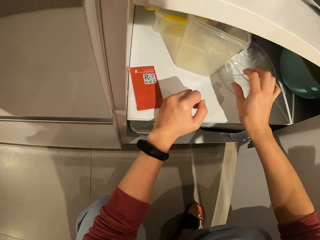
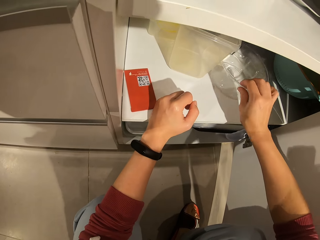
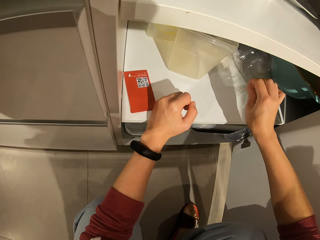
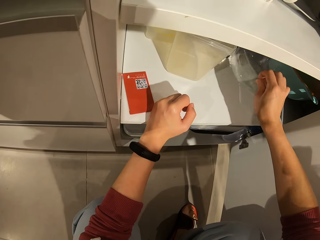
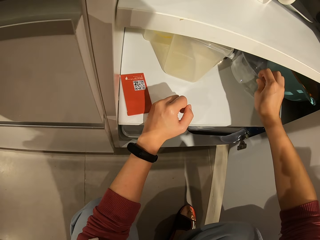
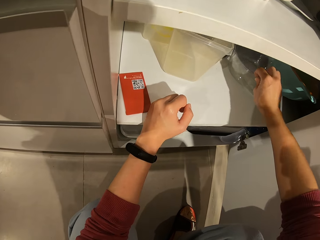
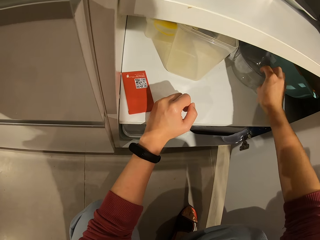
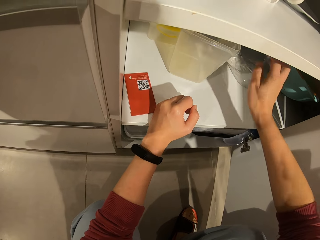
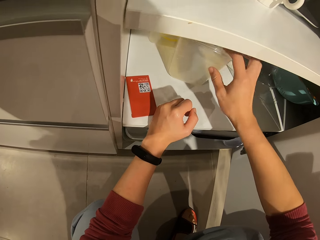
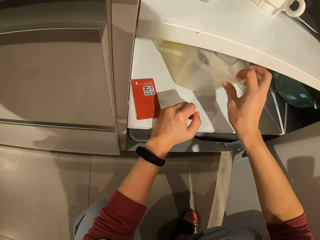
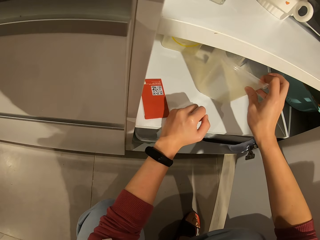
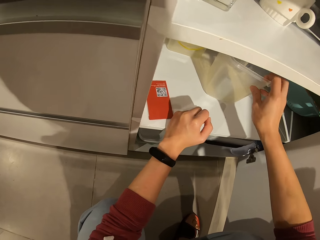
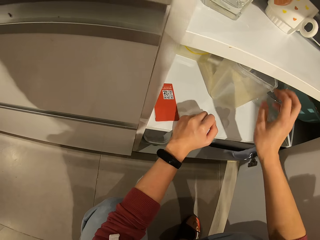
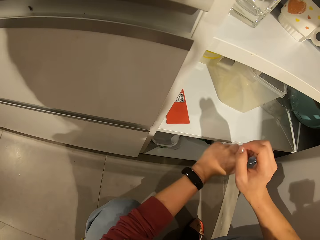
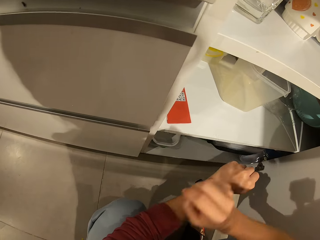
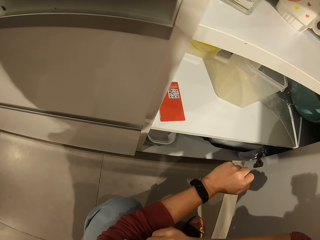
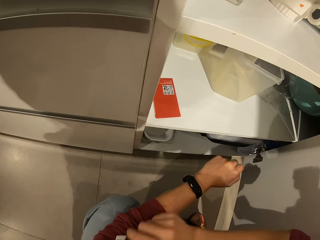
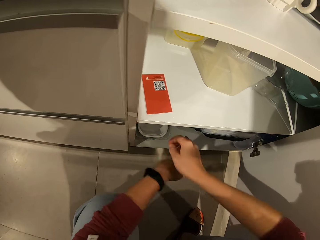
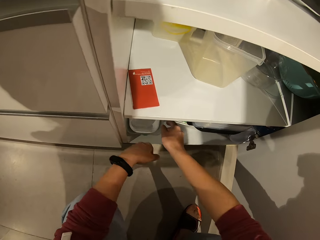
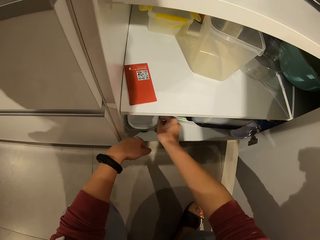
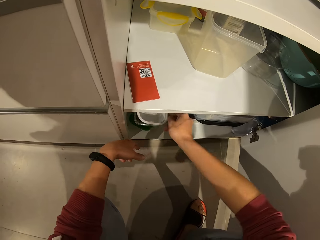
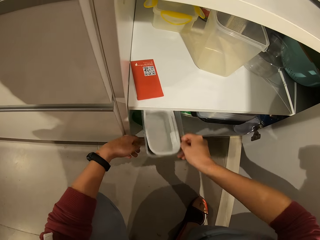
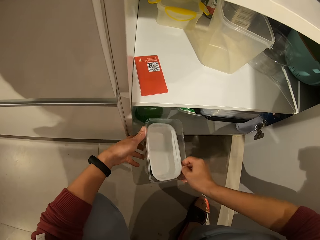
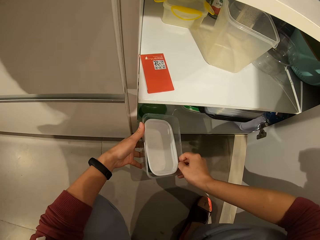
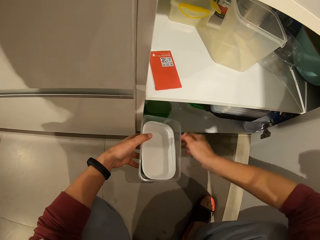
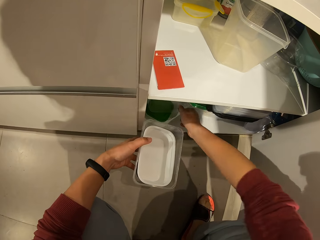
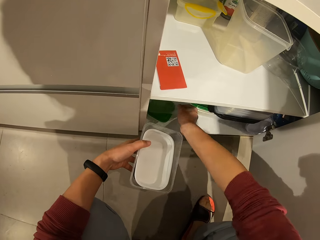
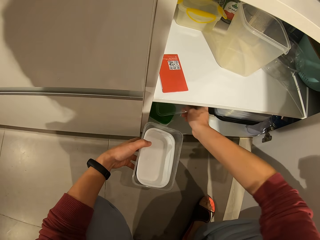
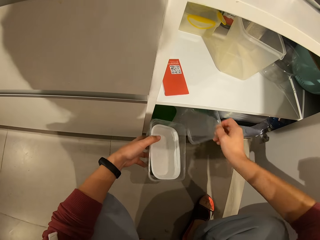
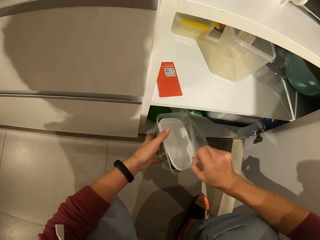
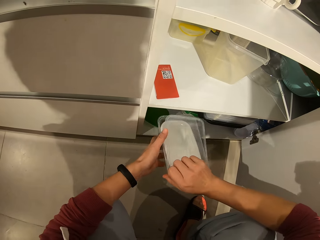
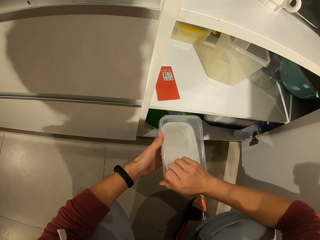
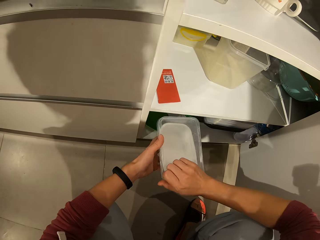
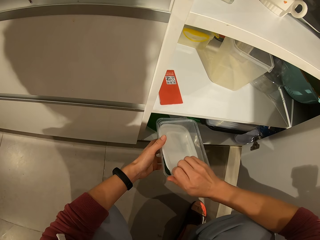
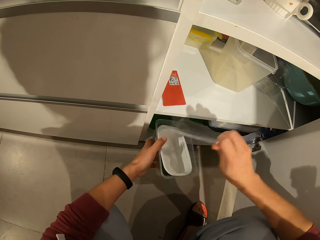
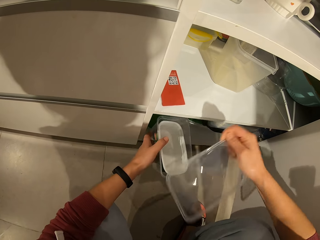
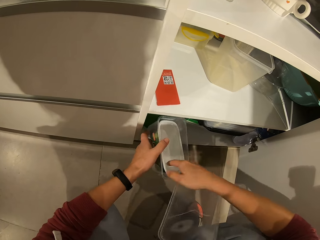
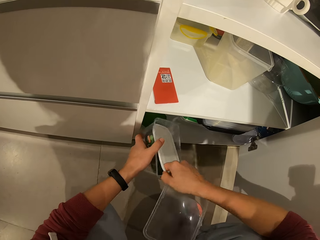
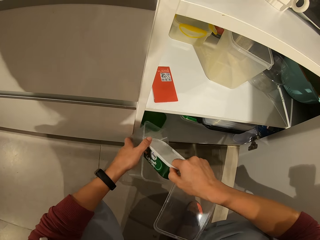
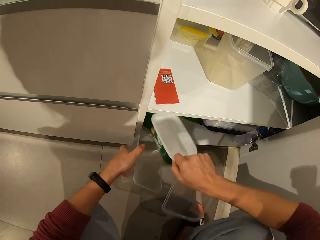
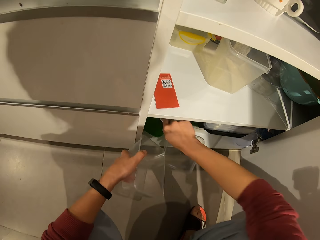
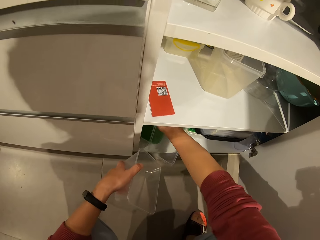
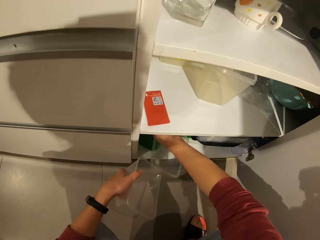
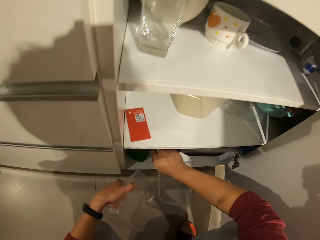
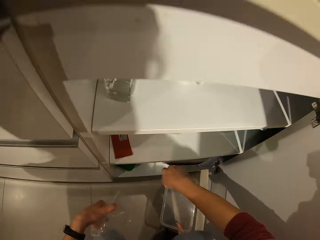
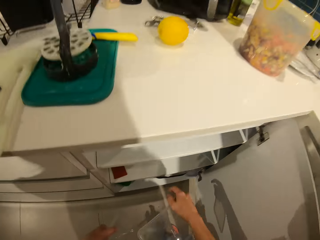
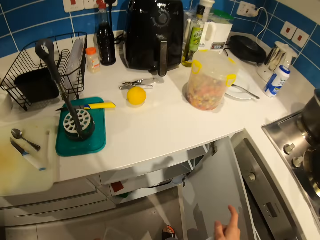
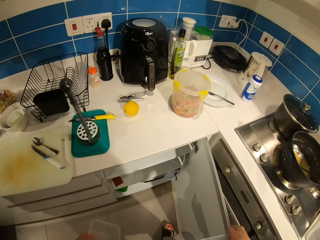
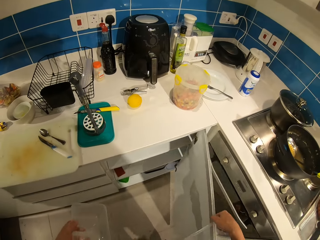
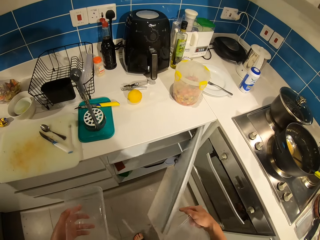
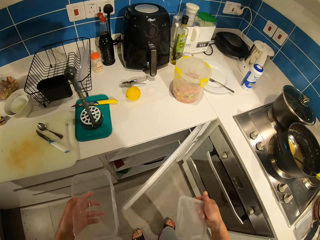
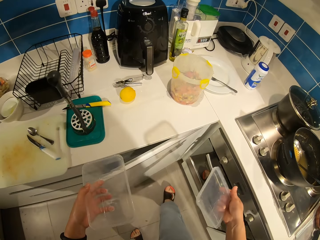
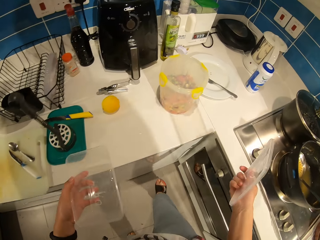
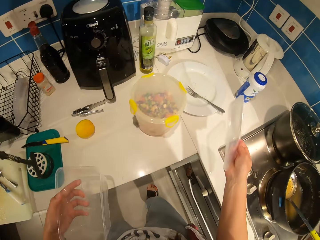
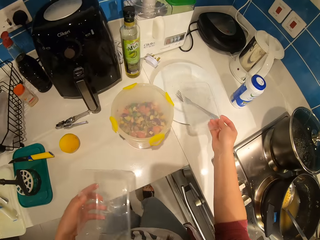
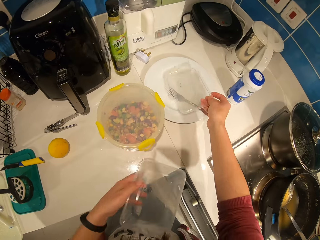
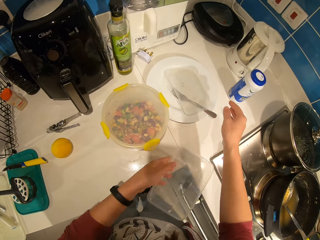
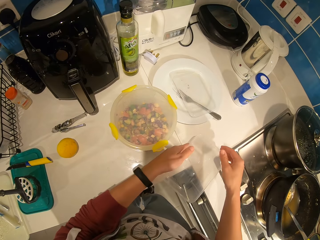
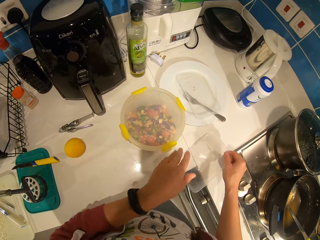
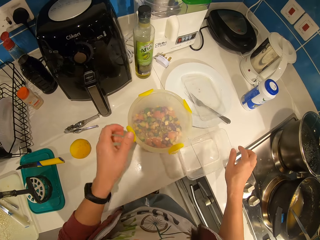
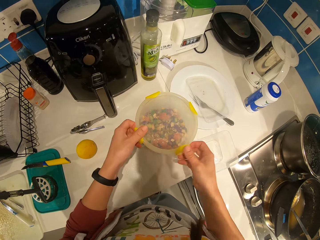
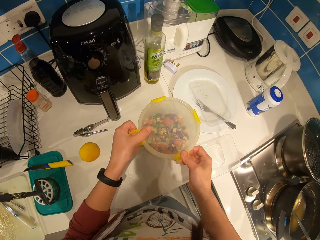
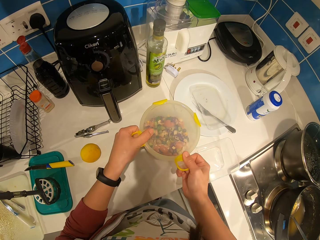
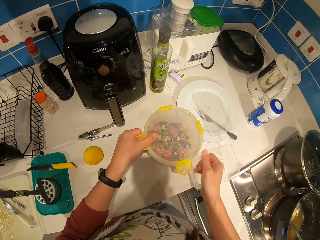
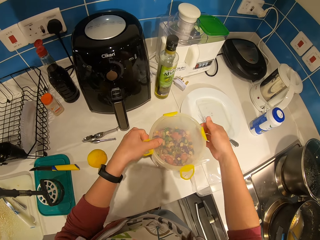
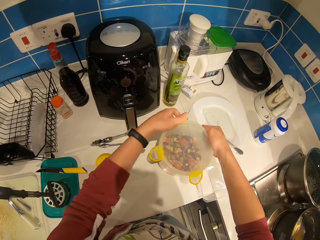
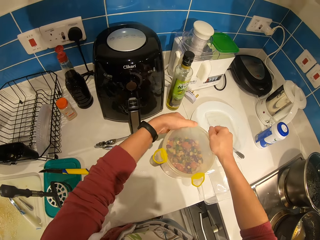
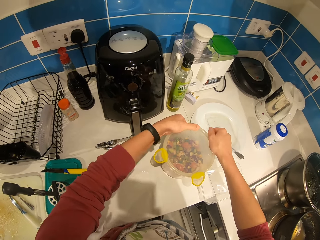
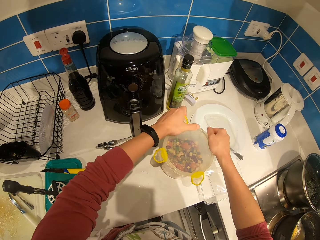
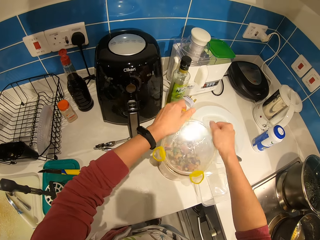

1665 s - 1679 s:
The camera wearer moves another bowl in the cabinet. They move a bowl in the cabinet. They pick dishes from the shelves. They pick the dish lid from the shelf. They close the dishes with the lid. They separate the dishes. They put one dish back to the shelf. They stand. They close the drawer door. They place the dish lid in the plate on the countertop. They place the dish on the countertop. They open the dish container with the food mixture.

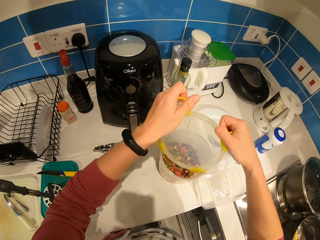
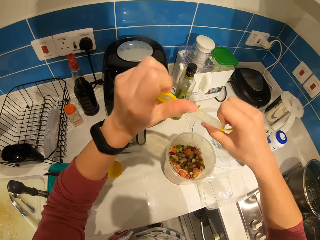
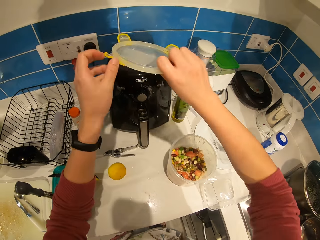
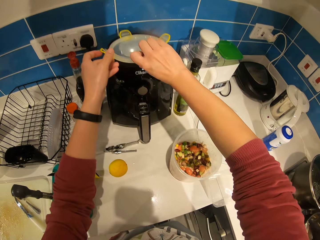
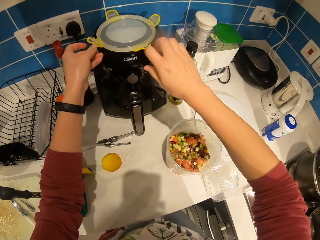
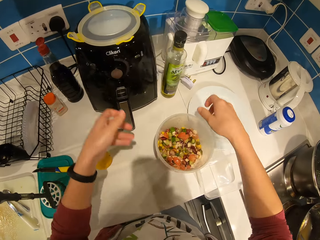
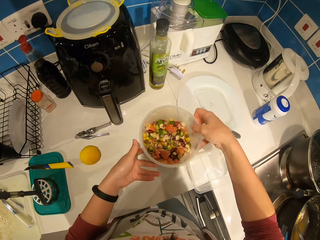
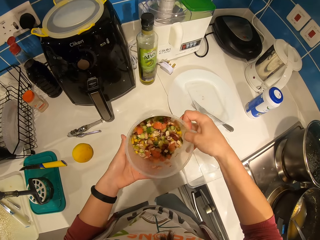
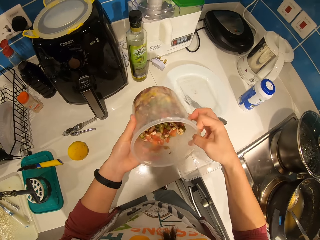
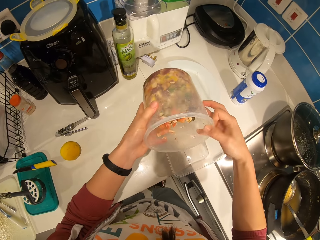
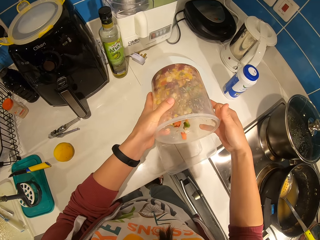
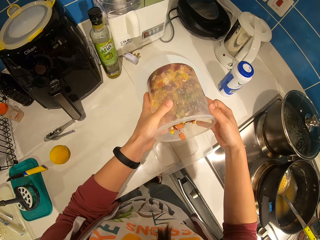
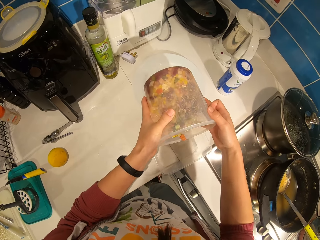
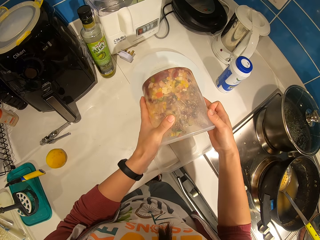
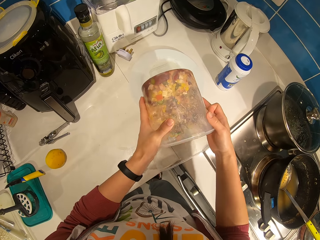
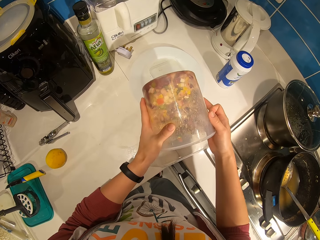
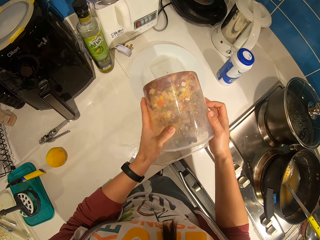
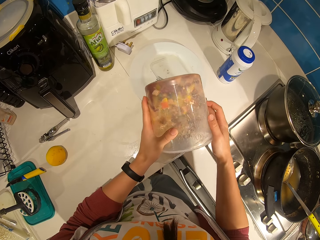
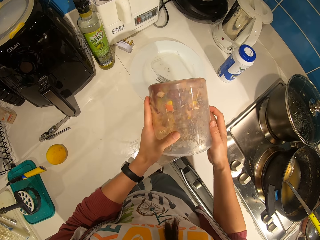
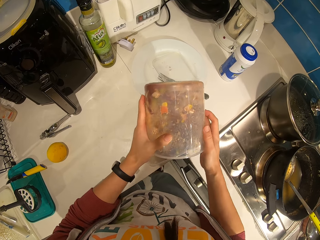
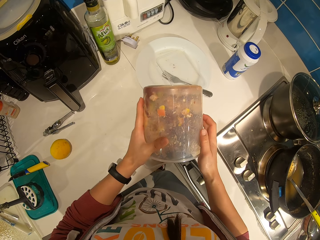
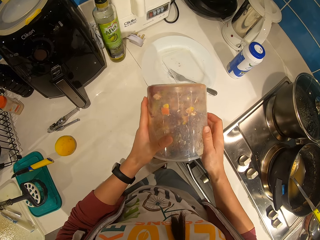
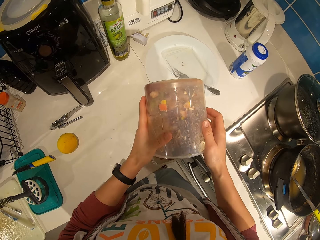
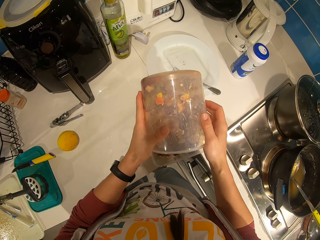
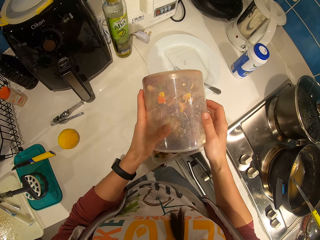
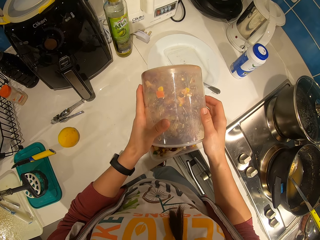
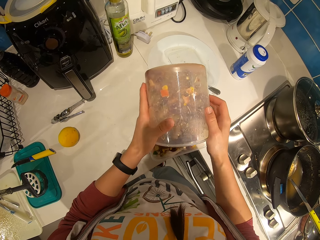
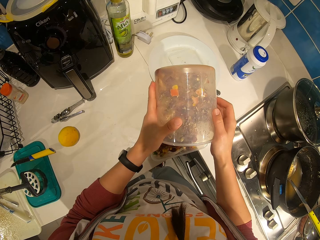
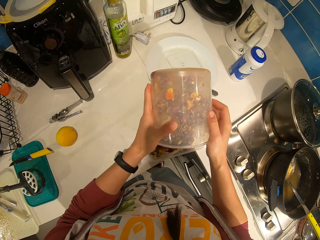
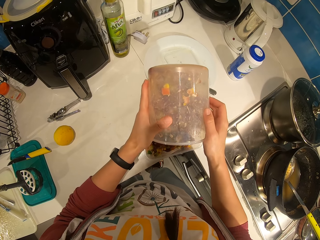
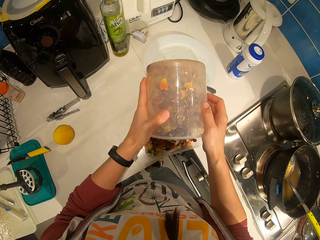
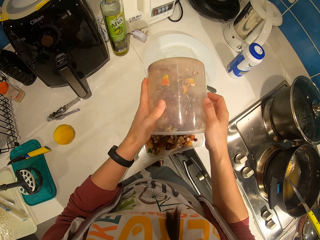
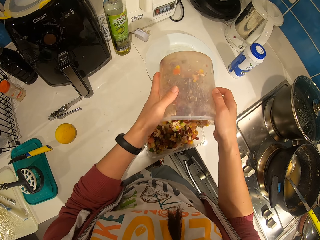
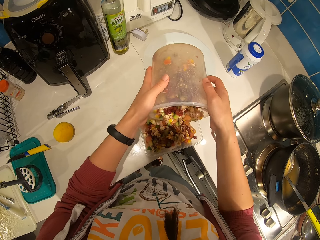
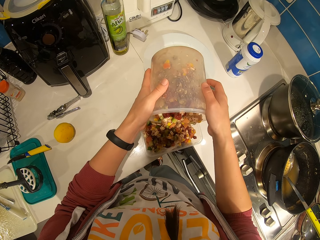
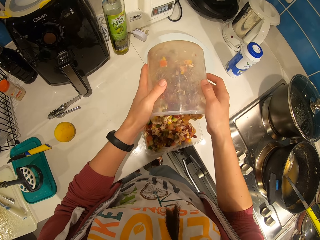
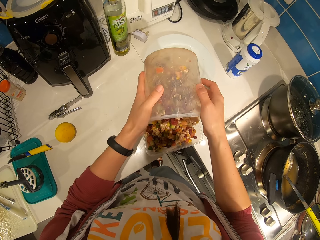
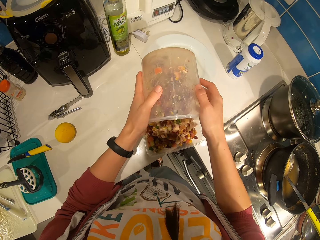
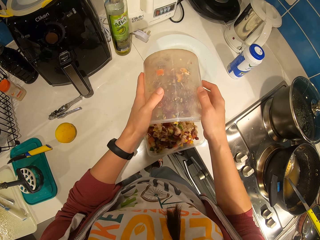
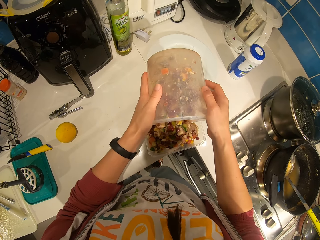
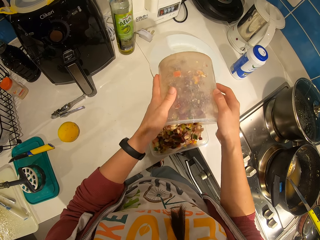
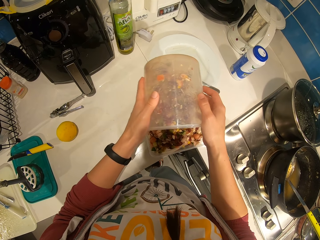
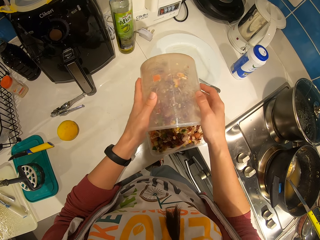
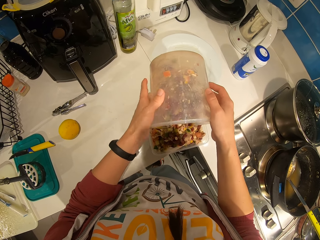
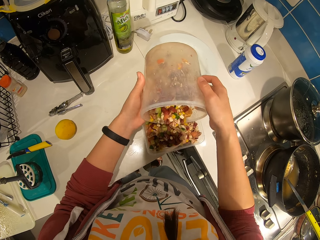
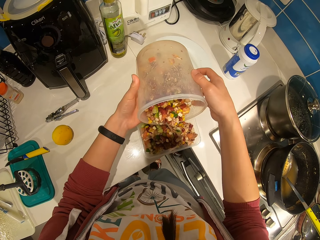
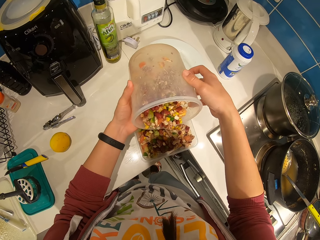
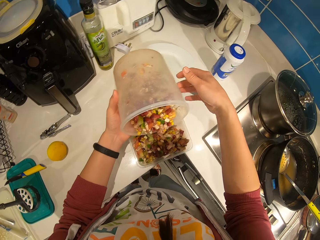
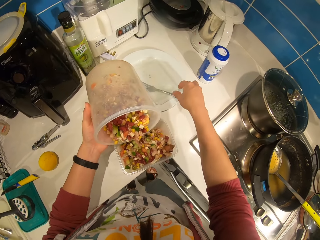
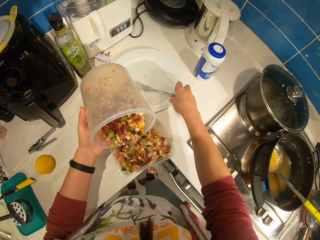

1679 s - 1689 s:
The camera wearer places the container lid on top of the air fryer on the countertop. They carry the bowl of vegetables and pour some vegetables into the plate.
